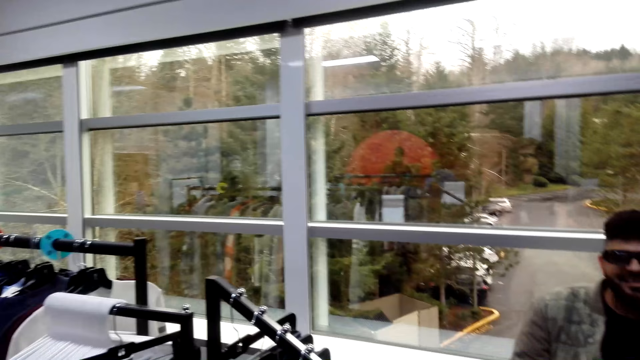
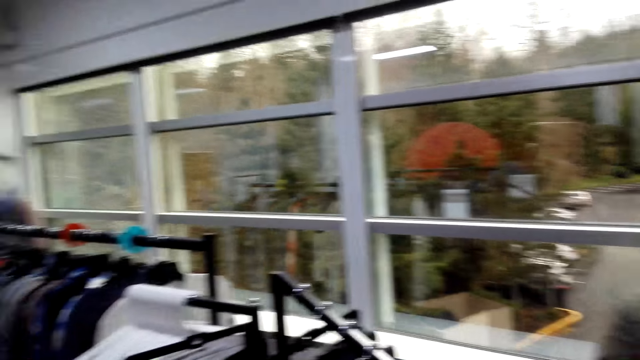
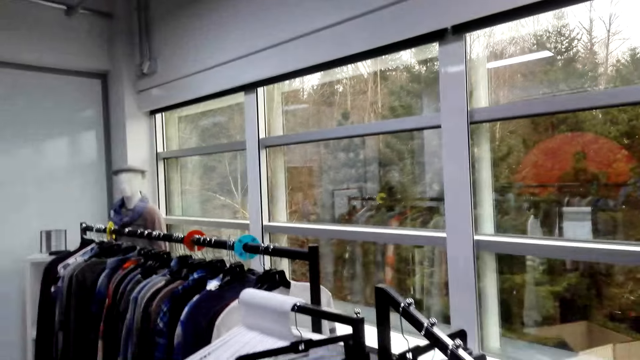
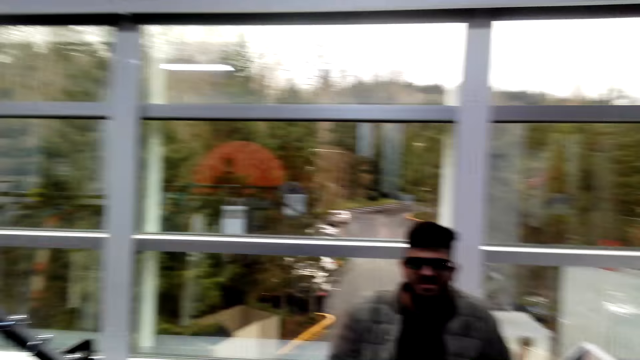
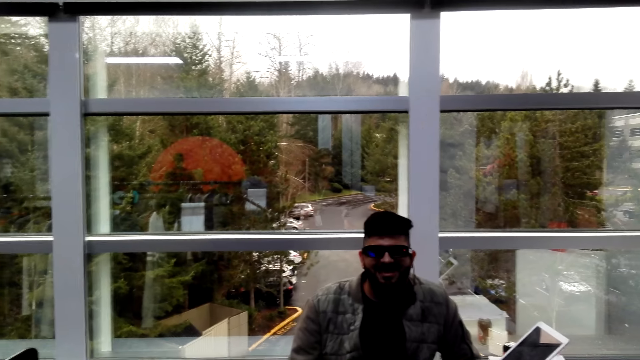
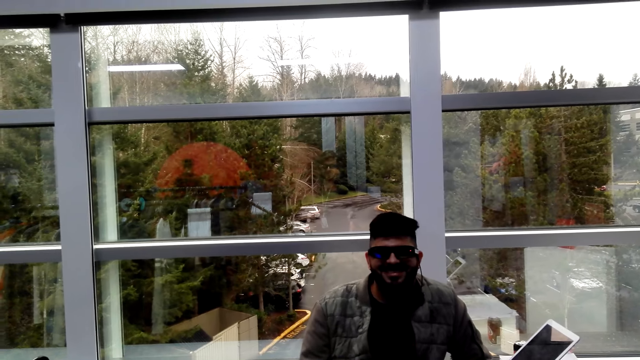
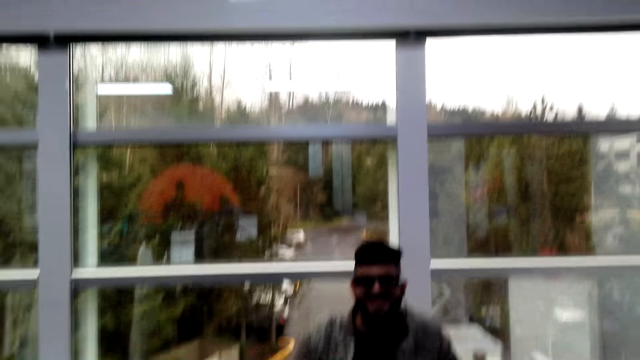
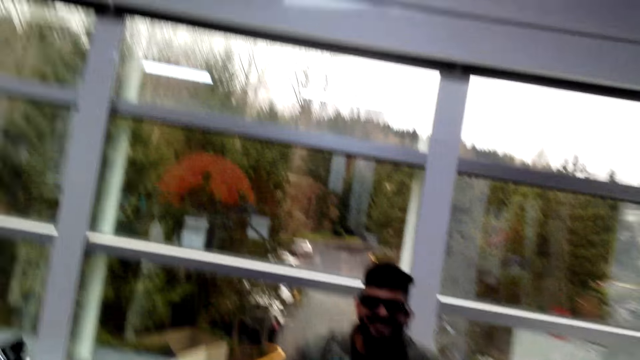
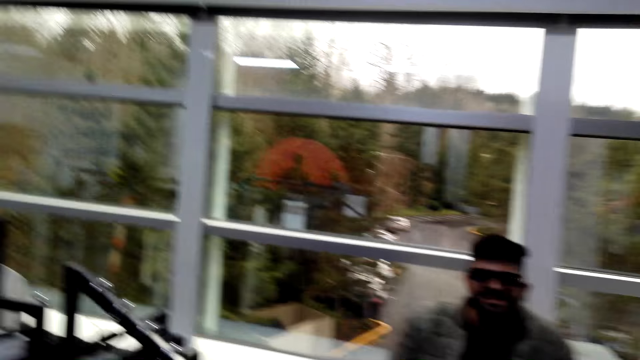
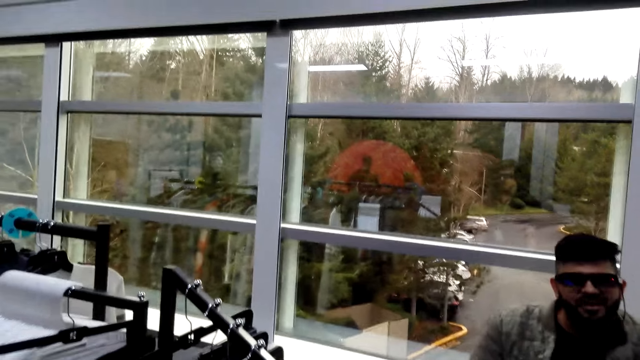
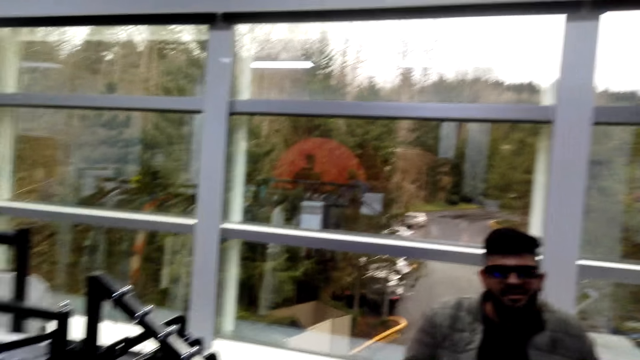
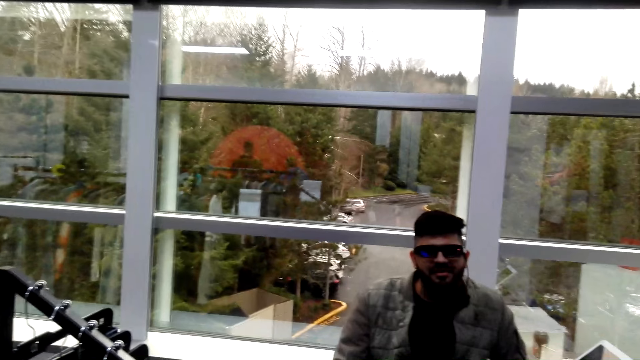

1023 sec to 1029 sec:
A man converses with the camera wearer.

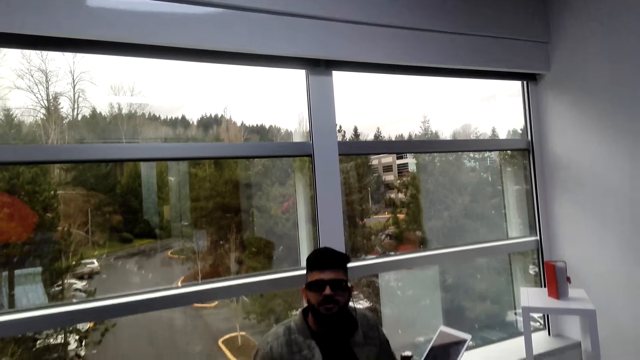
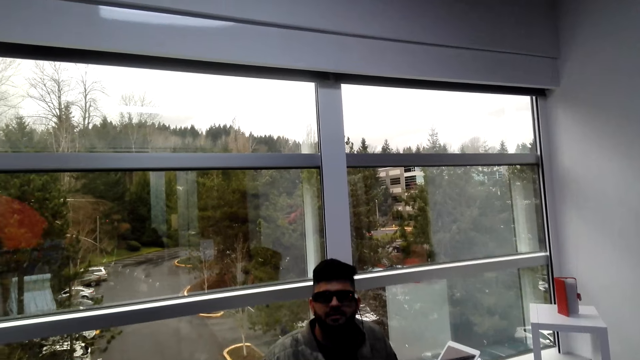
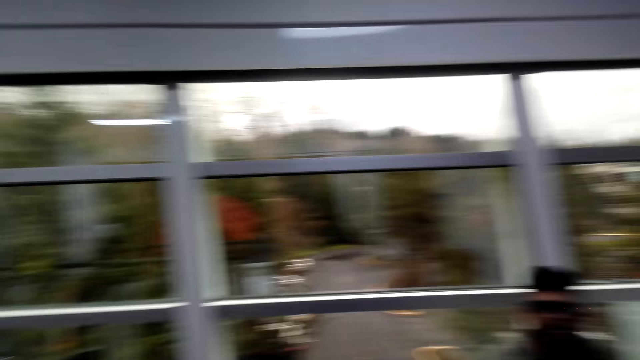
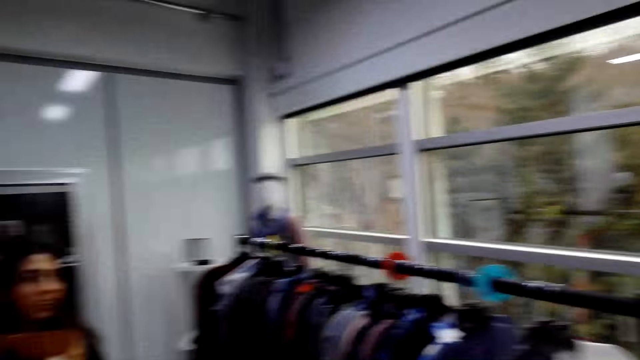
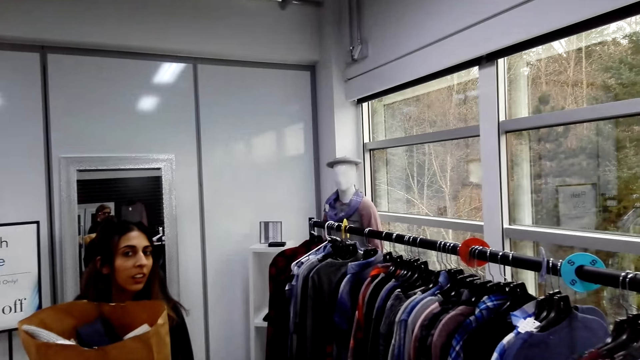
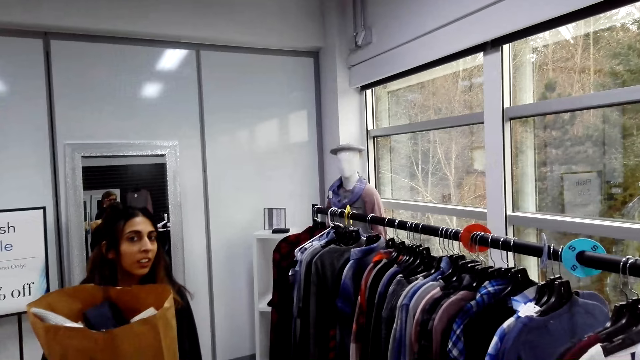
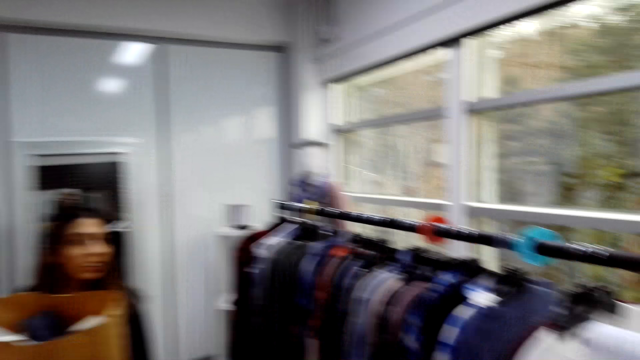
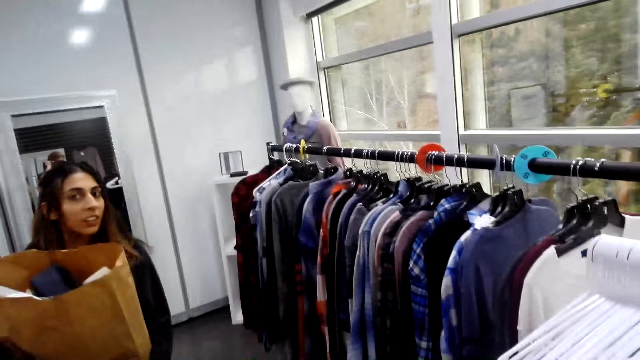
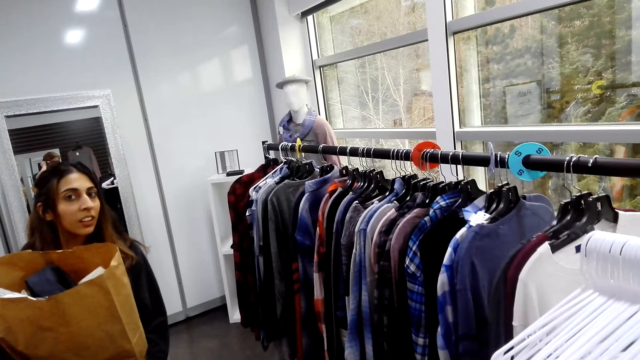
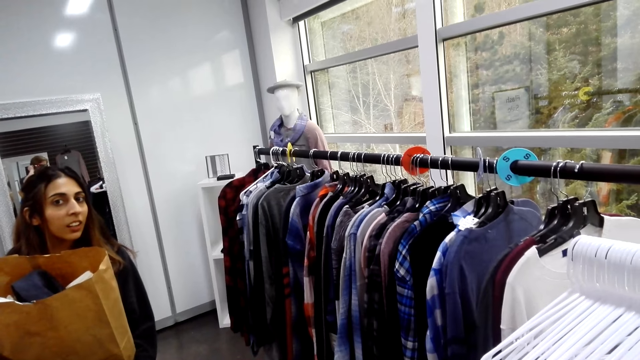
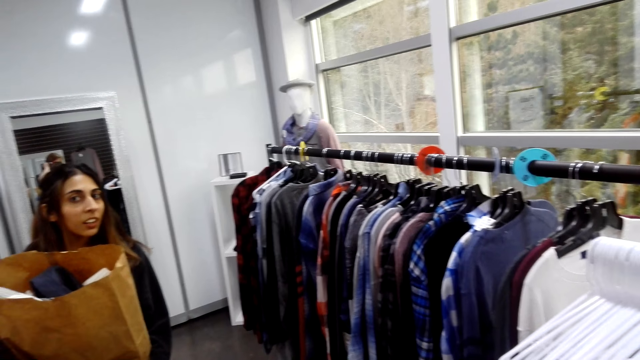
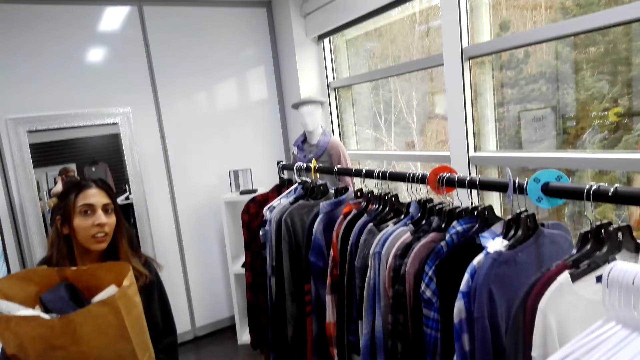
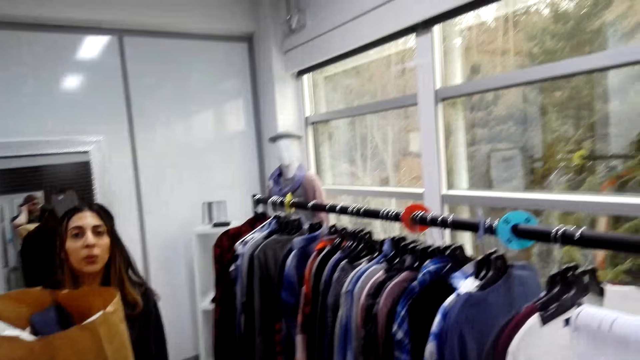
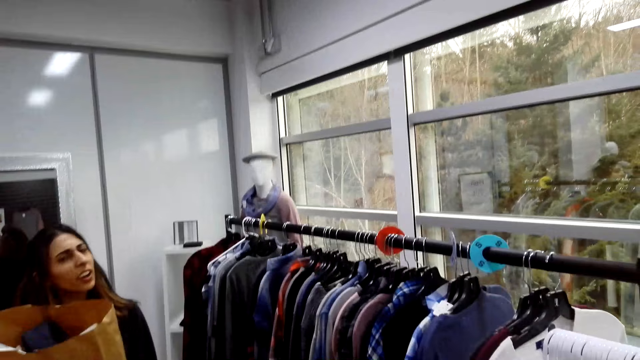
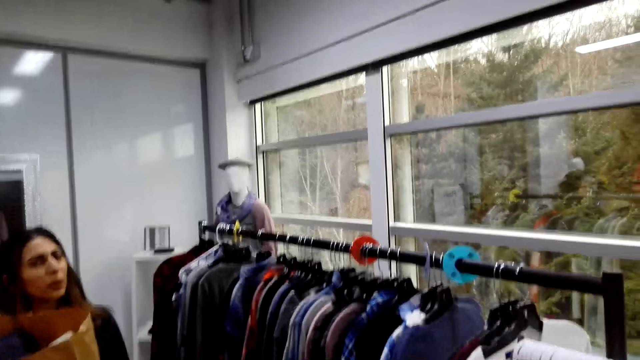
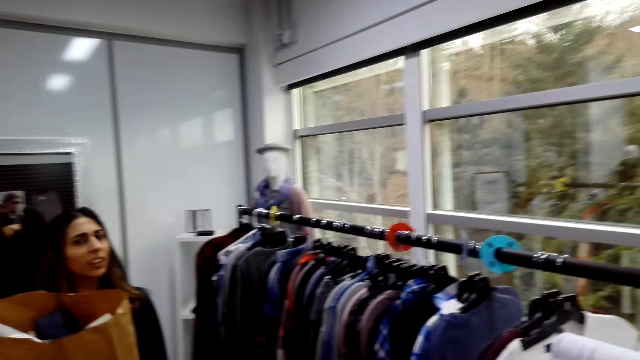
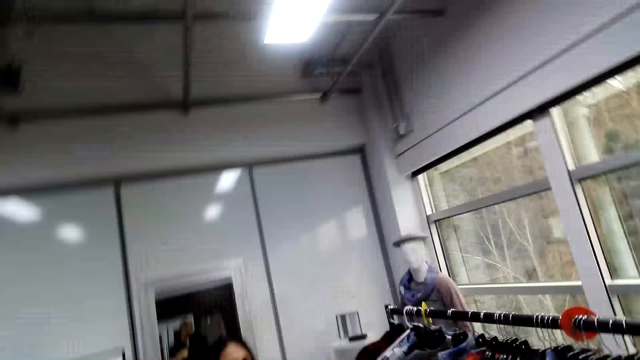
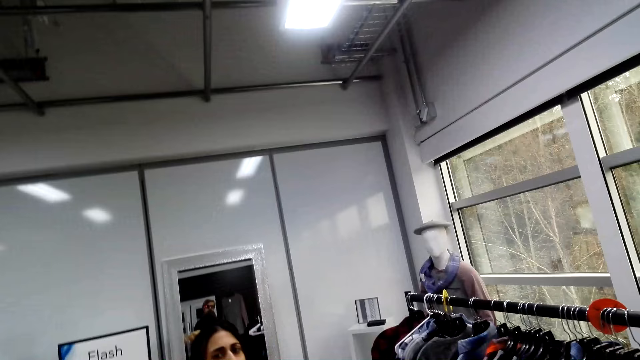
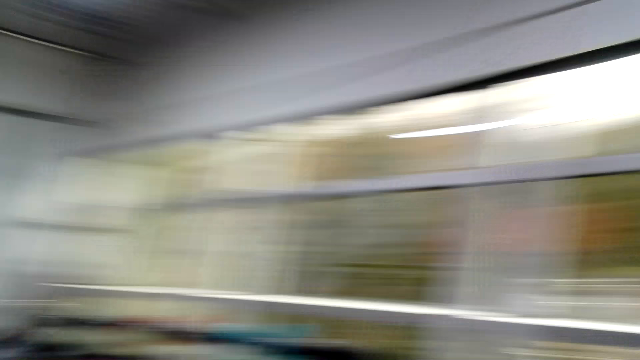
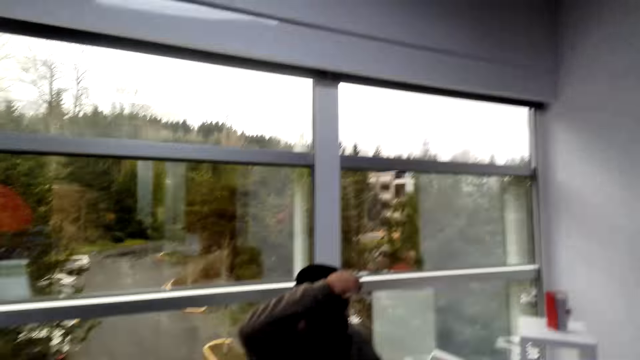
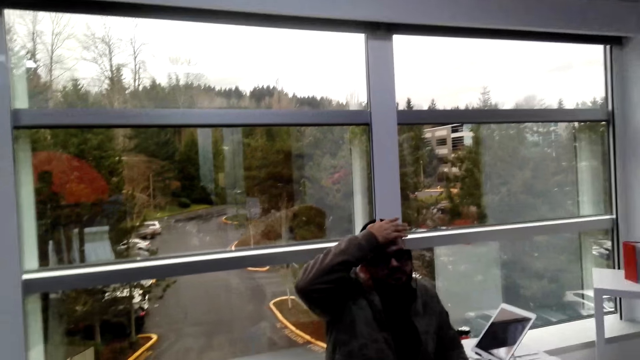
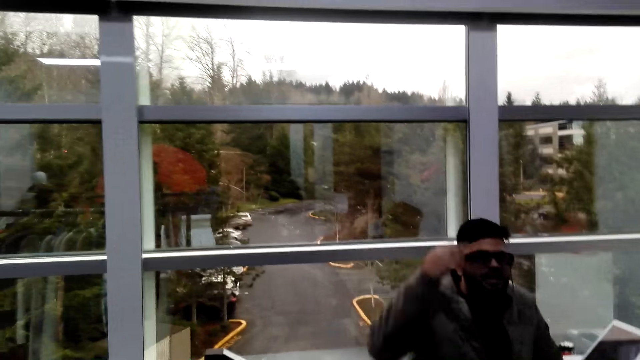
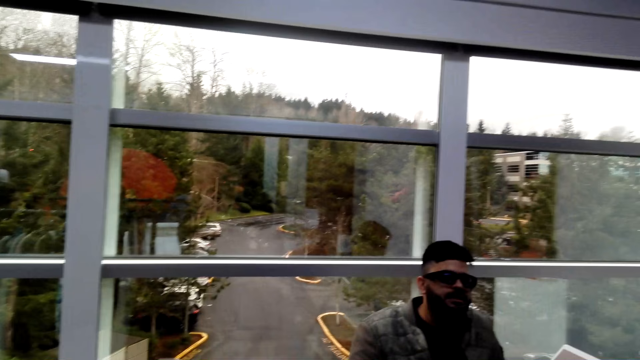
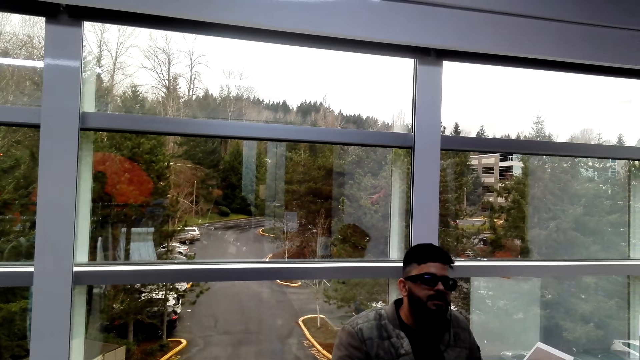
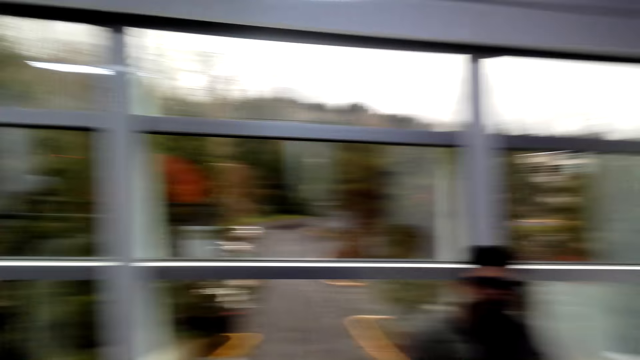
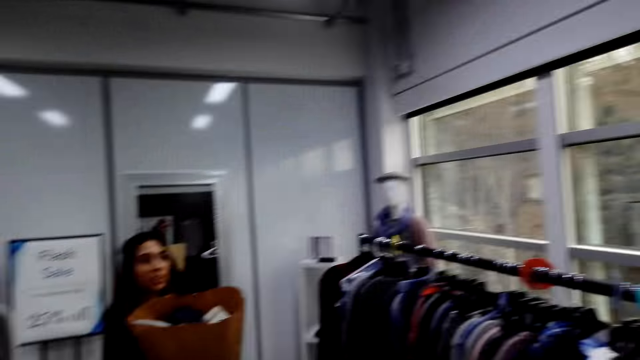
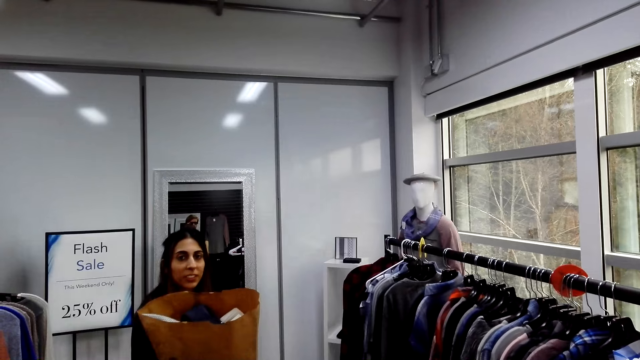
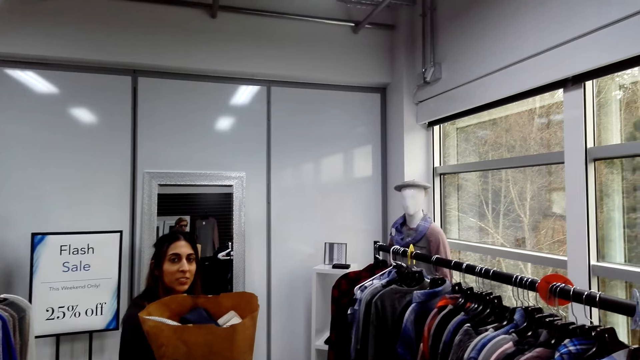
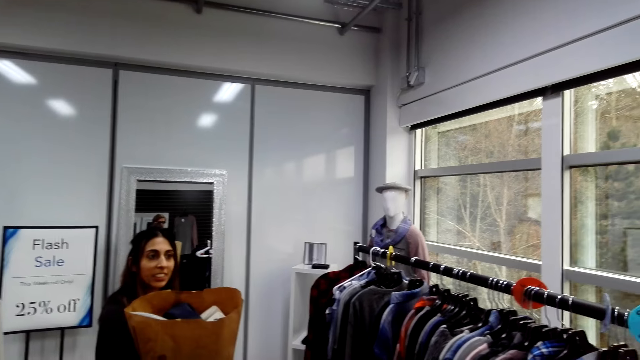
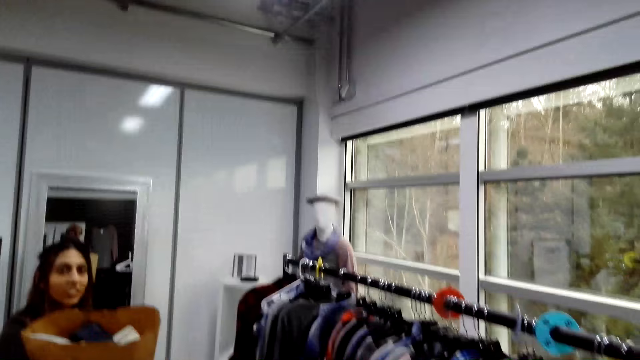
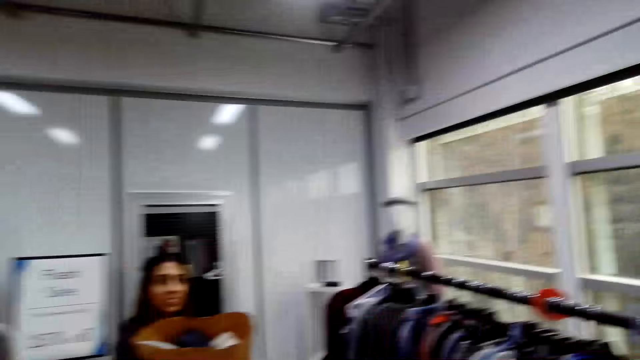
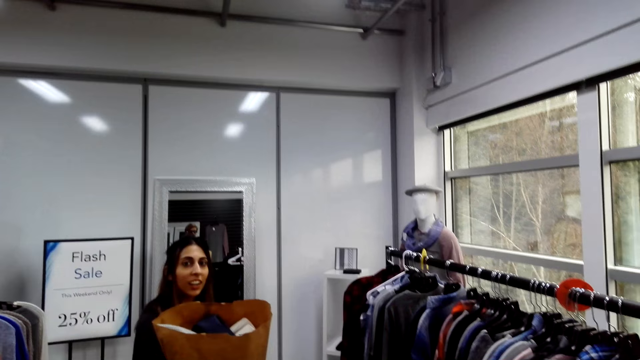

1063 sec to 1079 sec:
The camera wearer converses with a woman. A man touches his head. The camera wearer converses with the woman.
